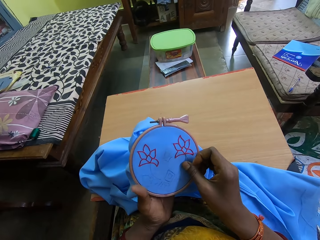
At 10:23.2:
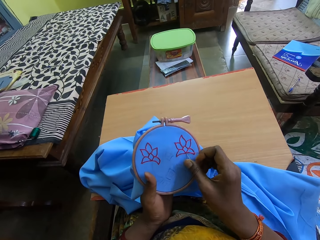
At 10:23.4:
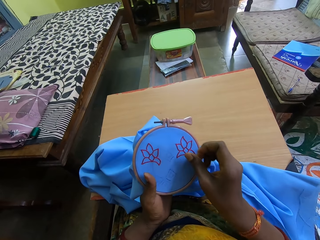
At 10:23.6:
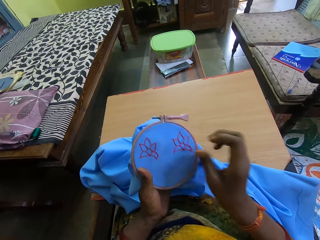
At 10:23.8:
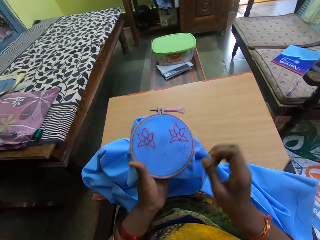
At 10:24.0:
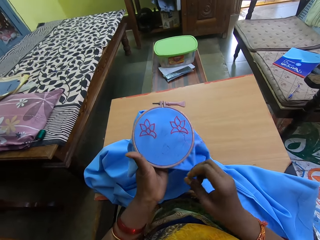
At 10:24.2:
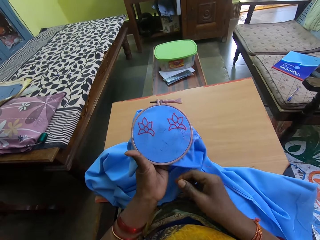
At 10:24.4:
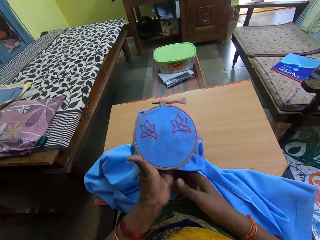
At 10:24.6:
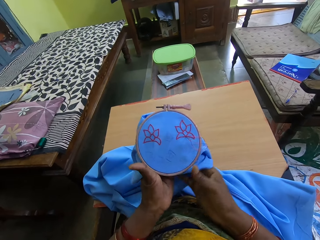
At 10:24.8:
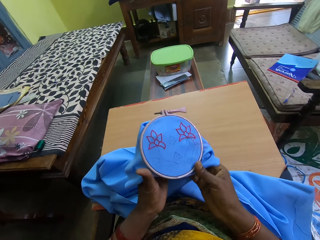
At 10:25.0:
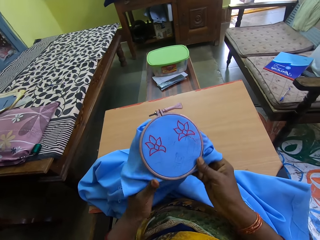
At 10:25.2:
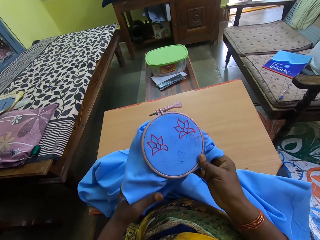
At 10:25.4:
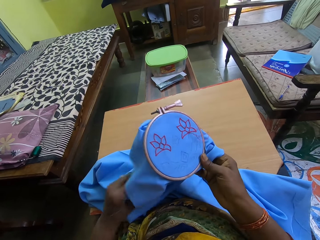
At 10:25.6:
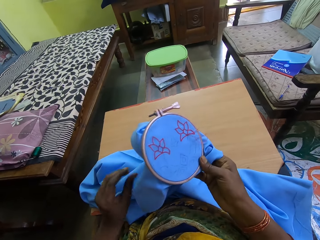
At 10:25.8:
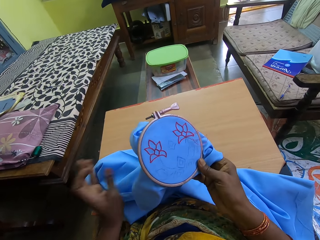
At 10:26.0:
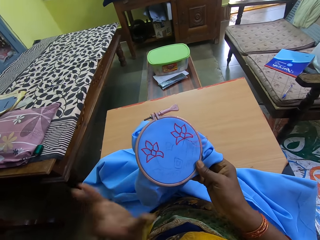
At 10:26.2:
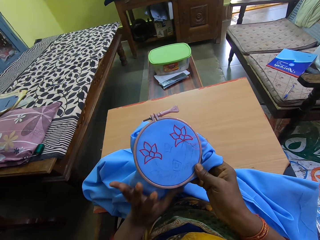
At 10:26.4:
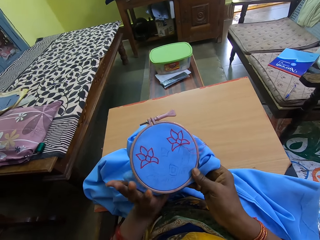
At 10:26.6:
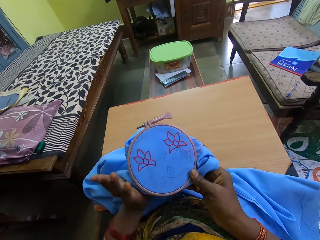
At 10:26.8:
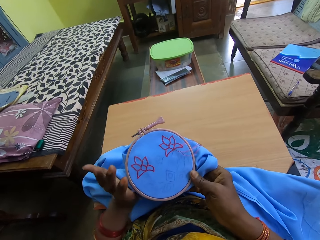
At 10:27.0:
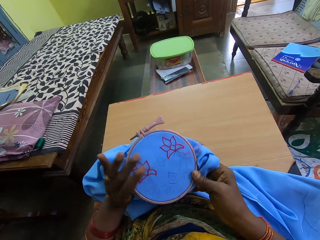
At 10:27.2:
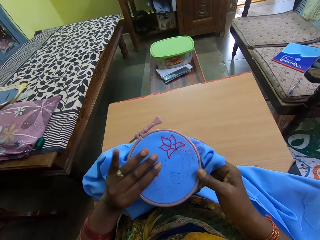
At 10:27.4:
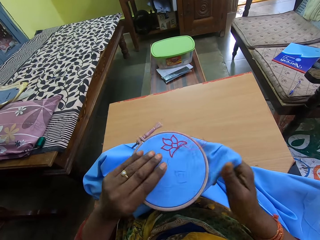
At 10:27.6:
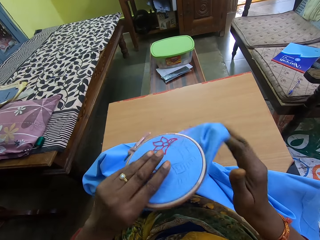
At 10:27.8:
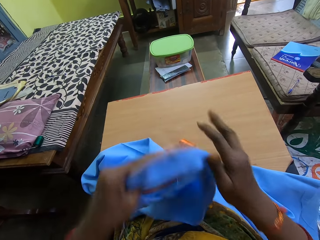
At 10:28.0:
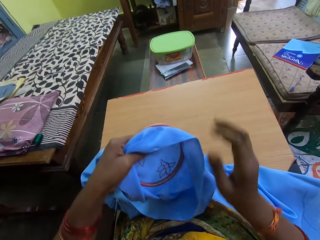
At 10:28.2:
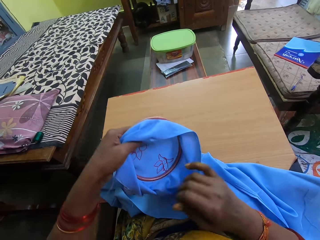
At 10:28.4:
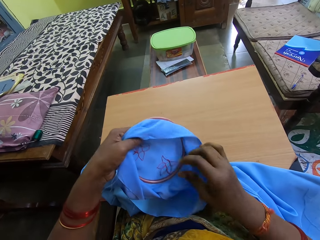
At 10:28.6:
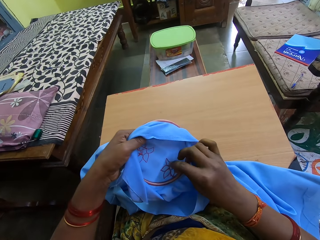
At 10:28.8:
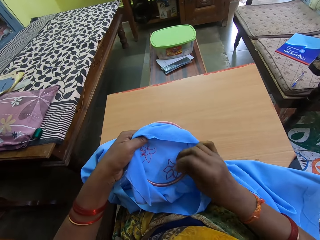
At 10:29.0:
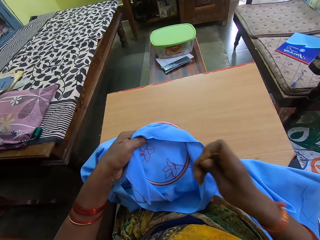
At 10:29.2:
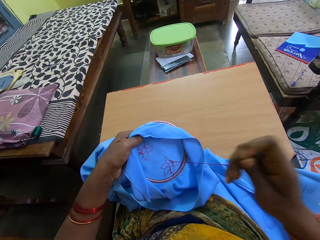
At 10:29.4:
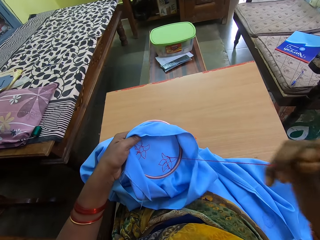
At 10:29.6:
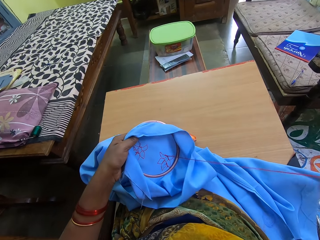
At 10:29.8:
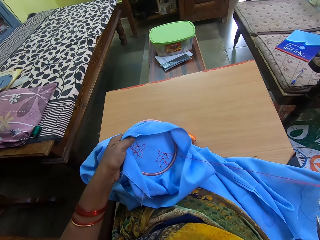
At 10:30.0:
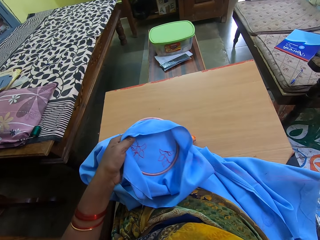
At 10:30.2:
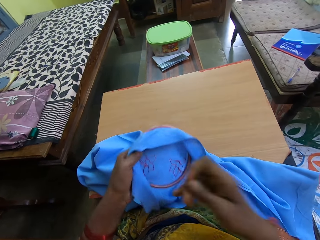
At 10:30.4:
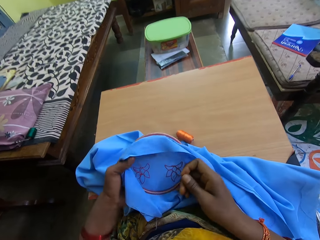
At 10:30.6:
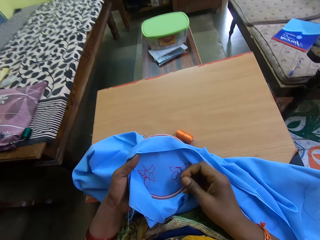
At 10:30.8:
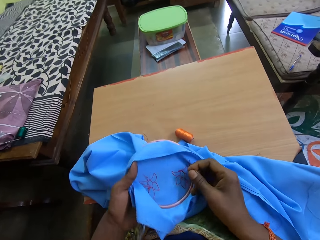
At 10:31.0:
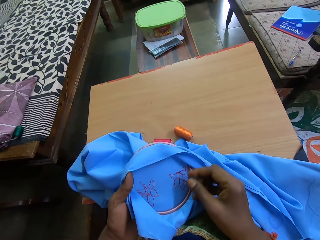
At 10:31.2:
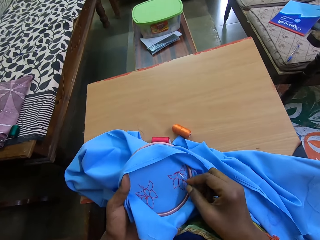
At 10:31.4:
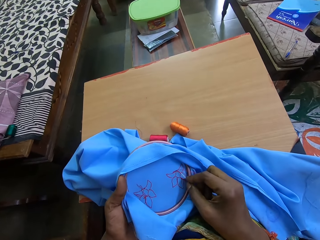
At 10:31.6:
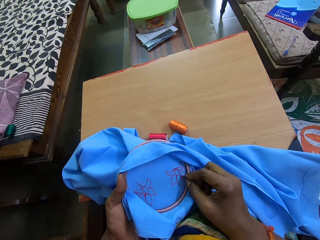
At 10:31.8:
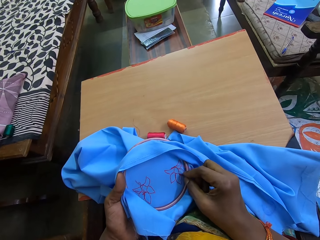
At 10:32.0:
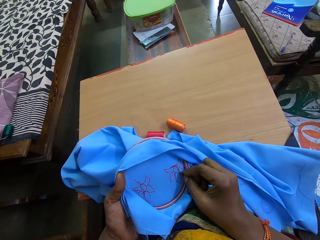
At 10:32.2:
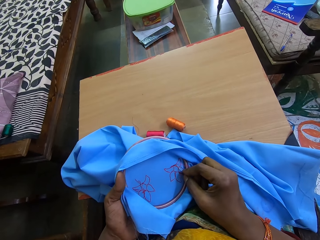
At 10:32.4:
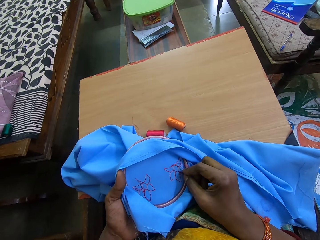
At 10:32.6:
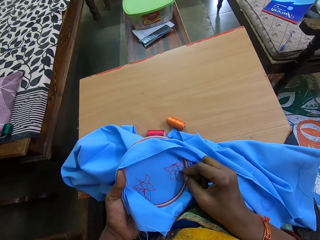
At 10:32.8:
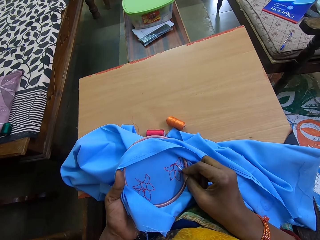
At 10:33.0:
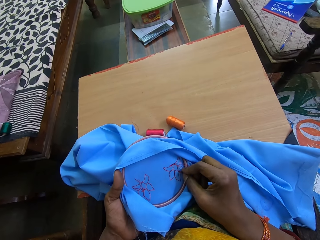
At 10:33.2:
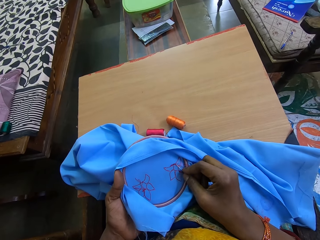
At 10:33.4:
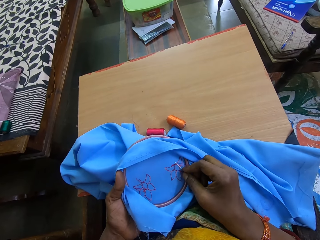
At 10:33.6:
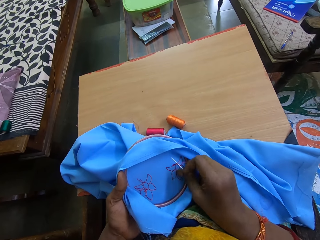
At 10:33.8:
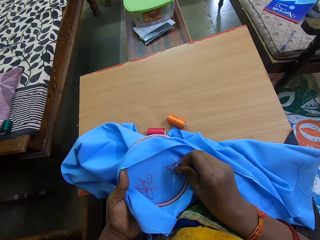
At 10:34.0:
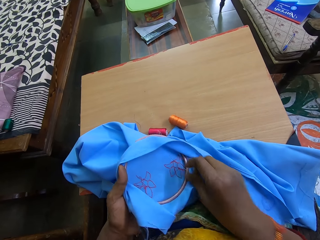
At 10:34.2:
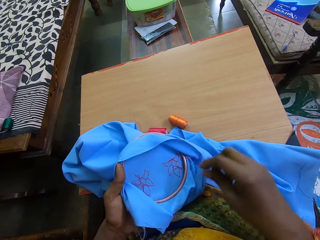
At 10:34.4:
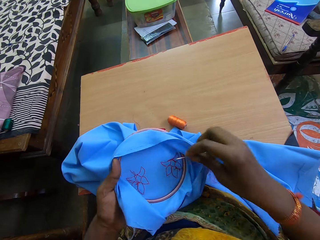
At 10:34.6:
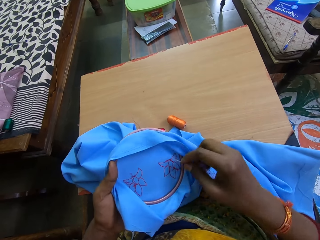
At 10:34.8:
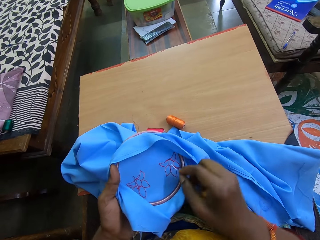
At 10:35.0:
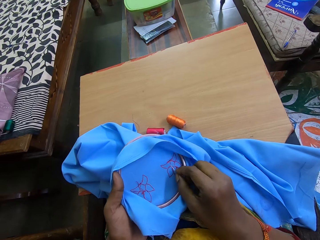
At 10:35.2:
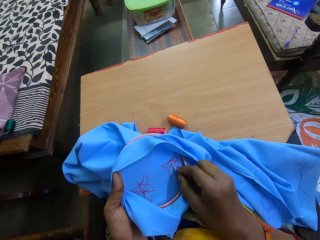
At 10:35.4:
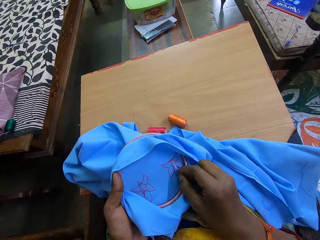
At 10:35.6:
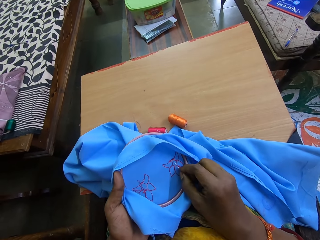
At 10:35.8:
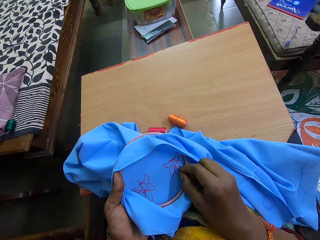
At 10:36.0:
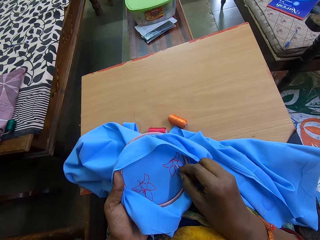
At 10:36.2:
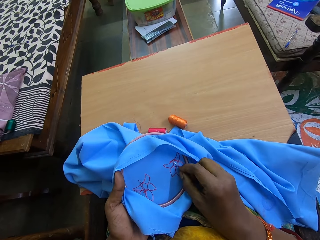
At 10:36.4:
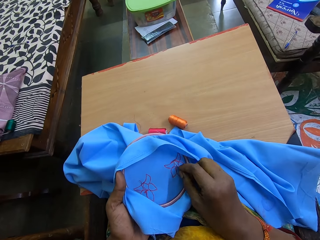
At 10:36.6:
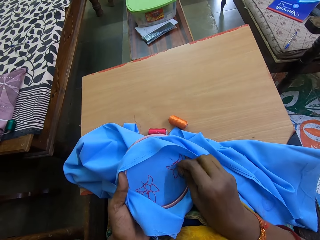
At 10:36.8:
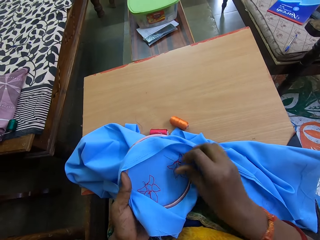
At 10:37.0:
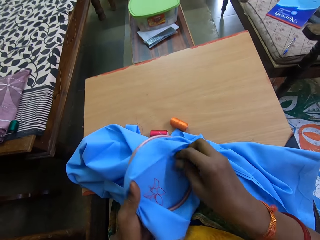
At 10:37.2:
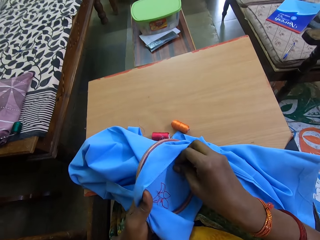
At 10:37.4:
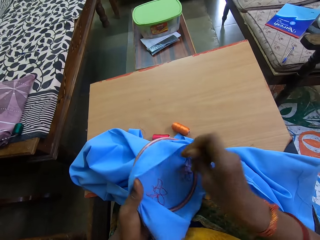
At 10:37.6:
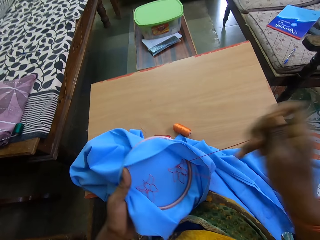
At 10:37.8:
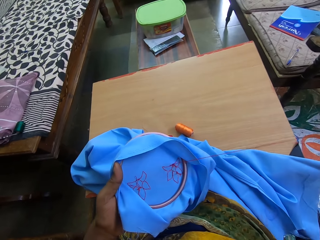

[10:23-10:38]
The camera wearer passes the fabric in the hoop in her left hand to her right hand. She passes the fabric in the hoop in her right hand to her left hand. She pulls the thread from the fabric in the hoop with her right hand. She embroiders the fabric in the hoop in her left hand with a needle and thread in her right hand.

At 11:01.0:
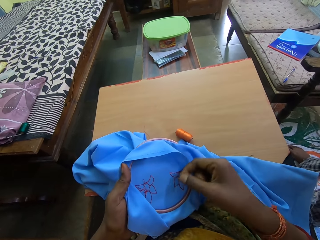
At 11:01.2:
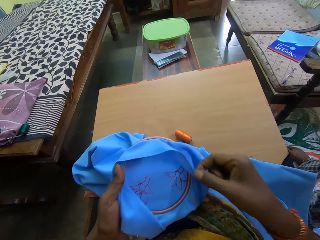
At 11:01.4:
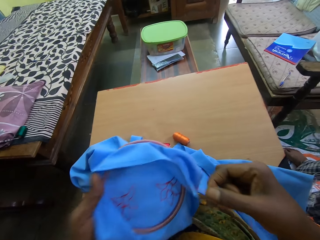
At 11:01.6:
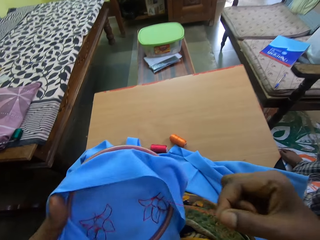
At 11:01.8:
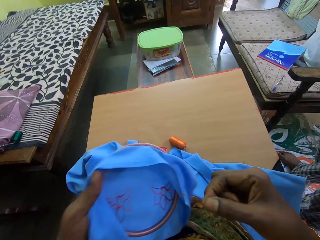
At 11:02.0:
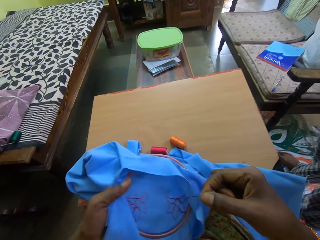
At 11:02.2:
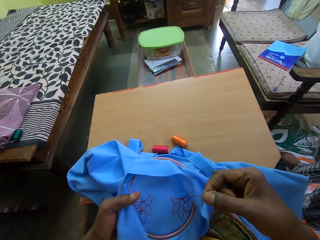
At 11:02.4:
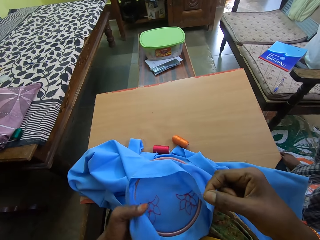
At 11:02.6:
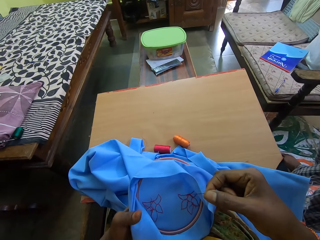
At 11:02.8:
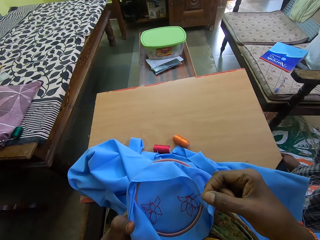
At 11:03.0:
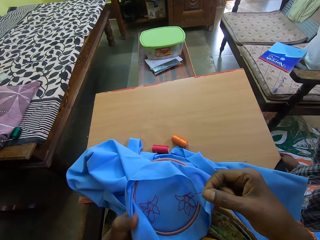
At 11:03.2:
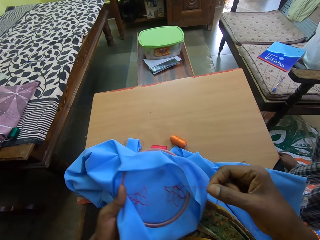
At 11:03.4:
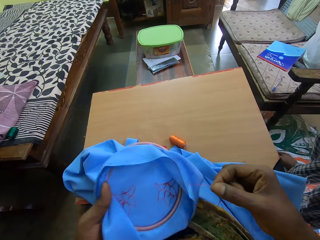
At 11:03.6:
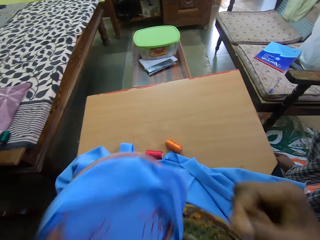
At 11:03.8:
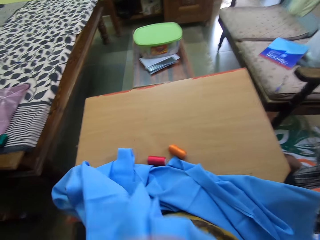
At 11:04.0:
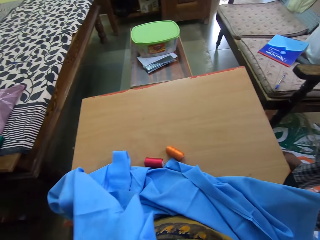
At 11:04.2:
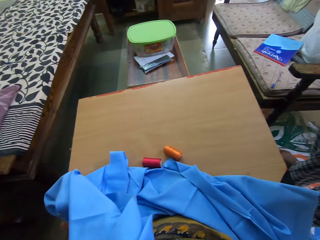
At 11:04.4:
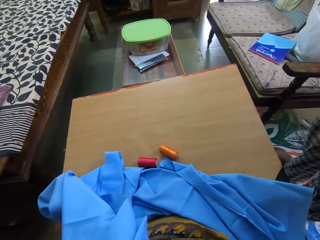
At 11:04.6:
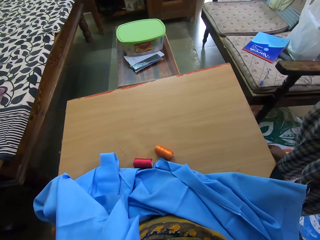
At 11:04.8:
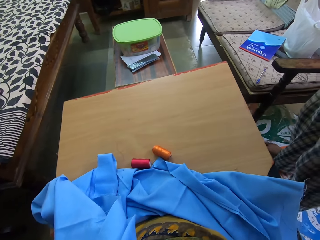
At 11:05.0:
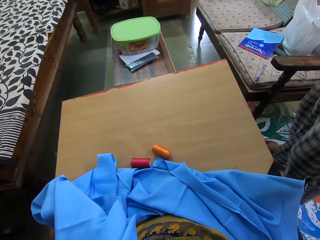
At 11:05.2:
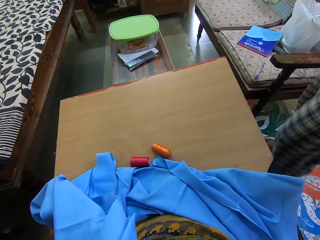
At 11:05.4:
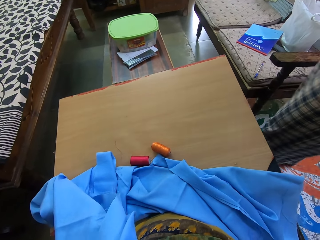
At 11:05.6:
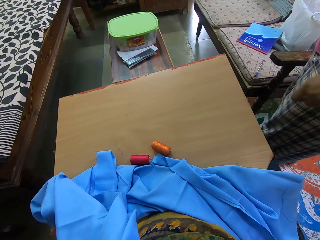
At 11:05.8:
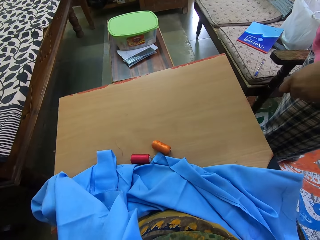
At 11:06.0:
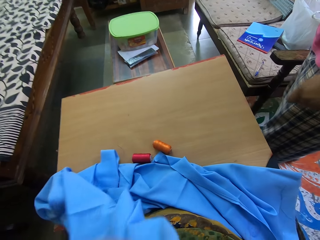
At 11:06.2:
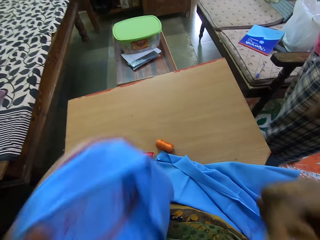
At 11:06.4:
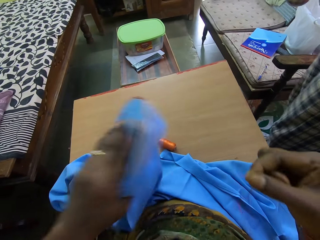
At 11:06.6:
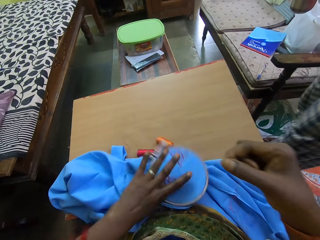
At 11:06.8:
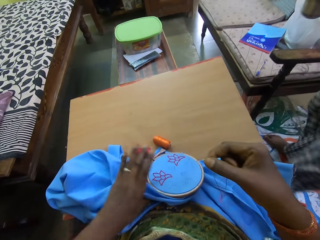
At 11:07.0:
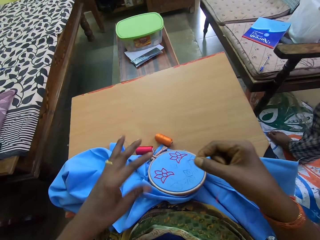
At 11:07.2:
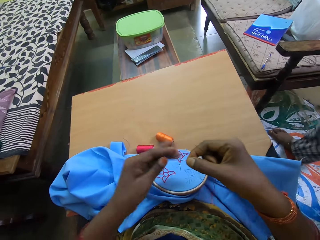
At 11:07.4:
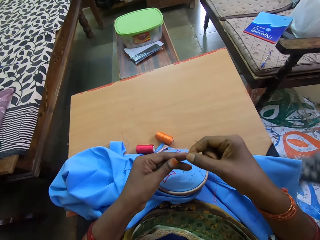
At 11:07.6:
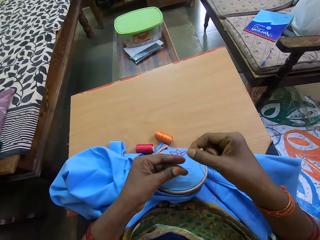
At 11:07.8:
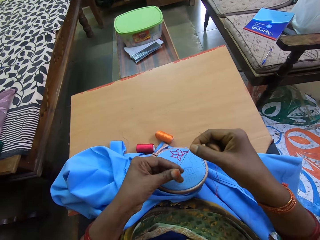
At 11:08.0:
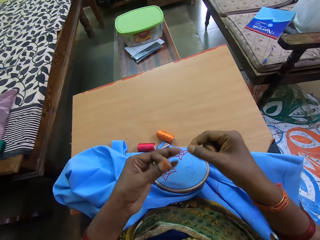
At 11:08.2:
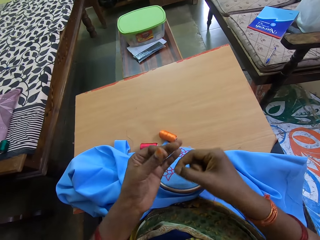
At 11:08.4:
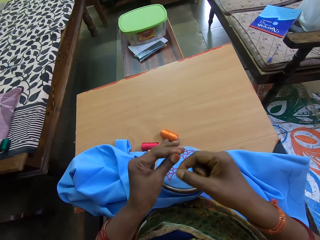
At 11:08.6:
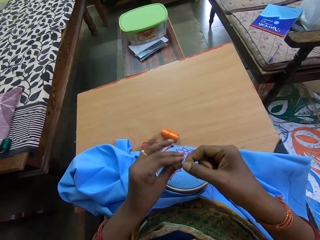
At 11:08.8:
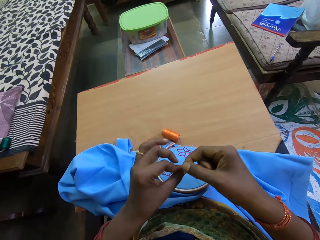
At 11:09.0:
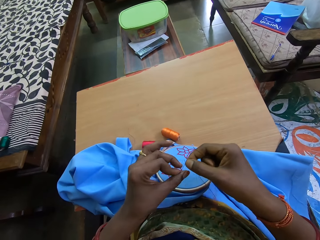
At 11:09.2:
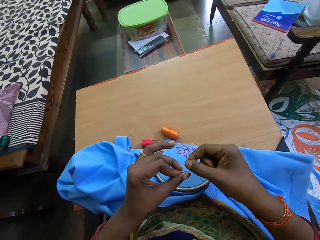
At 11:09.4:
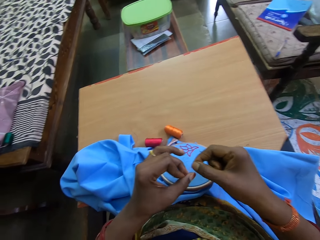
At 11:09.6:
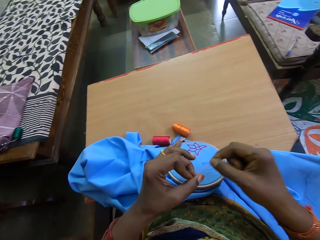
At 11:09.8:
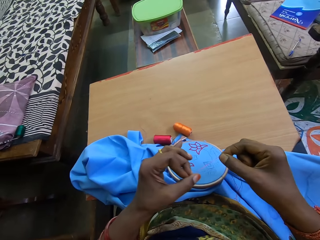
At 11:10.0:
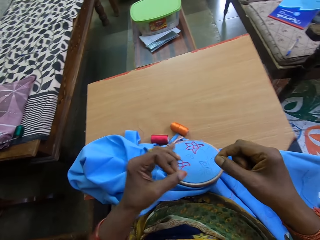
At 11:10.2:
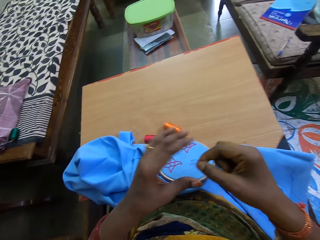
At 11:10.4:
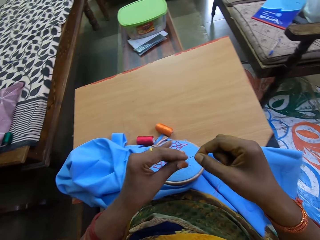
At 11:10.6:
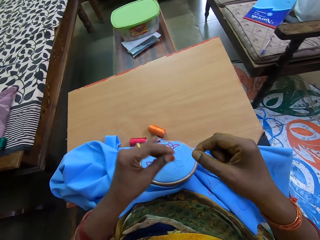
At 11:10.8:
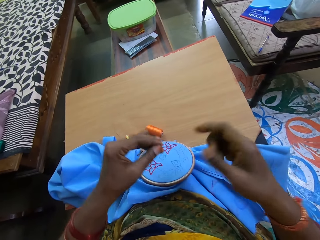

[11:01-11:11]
The camera wearer interacts with the man. She places the fabric in the hoop on a table with her left hand. She ties the thread with her hands.
